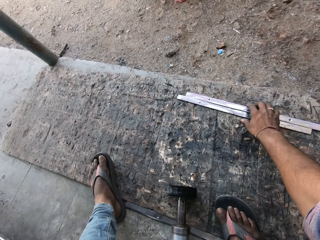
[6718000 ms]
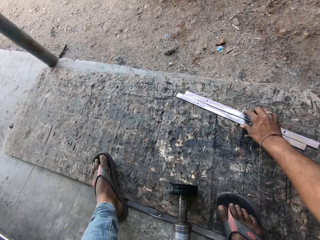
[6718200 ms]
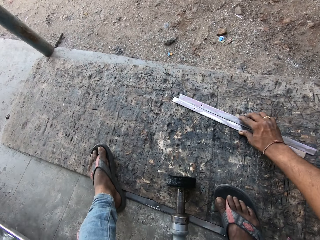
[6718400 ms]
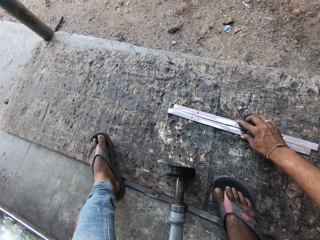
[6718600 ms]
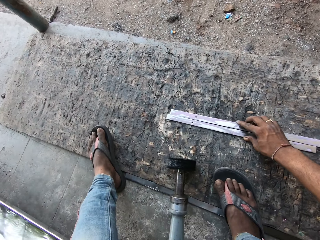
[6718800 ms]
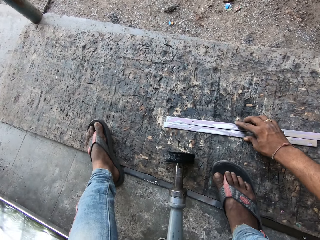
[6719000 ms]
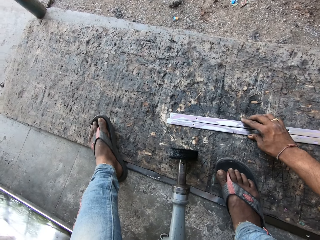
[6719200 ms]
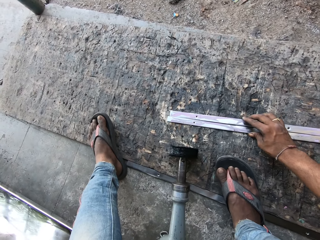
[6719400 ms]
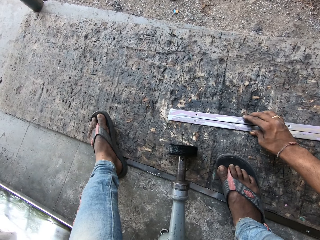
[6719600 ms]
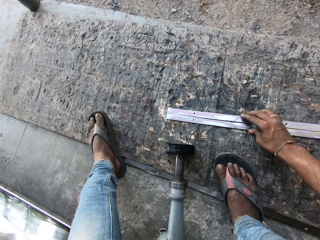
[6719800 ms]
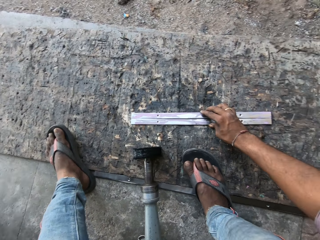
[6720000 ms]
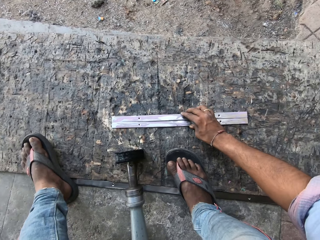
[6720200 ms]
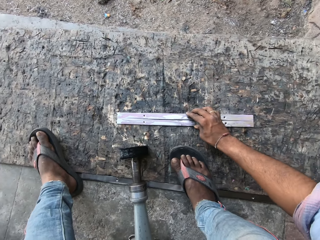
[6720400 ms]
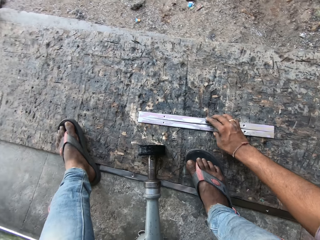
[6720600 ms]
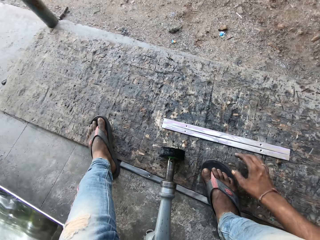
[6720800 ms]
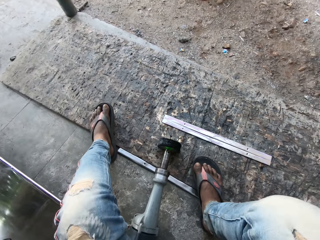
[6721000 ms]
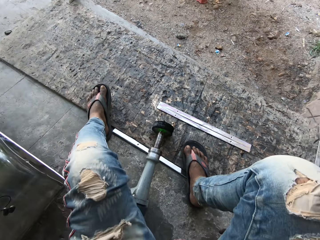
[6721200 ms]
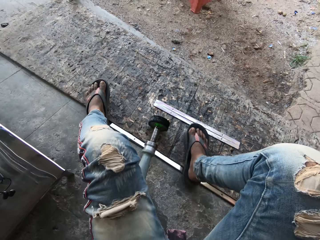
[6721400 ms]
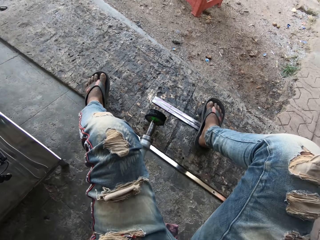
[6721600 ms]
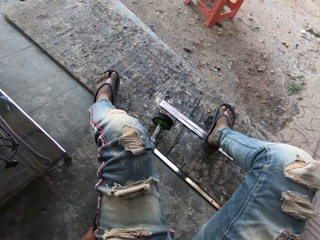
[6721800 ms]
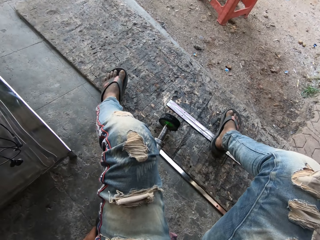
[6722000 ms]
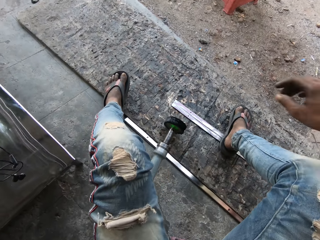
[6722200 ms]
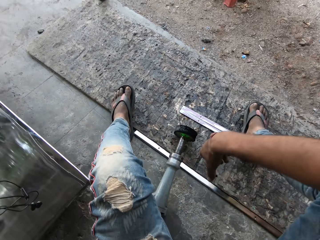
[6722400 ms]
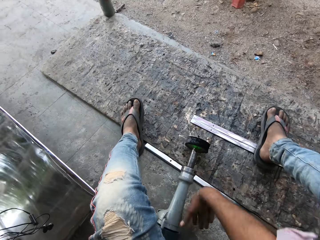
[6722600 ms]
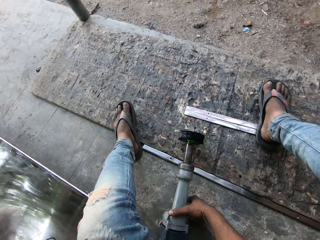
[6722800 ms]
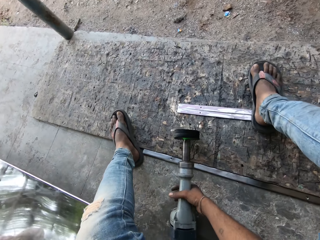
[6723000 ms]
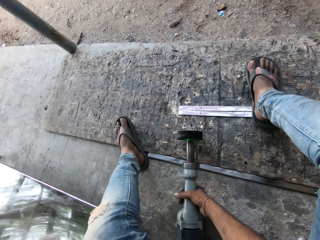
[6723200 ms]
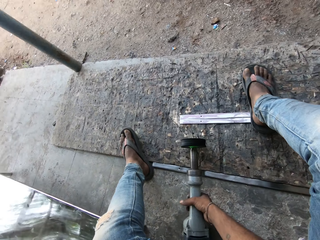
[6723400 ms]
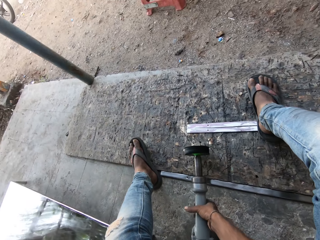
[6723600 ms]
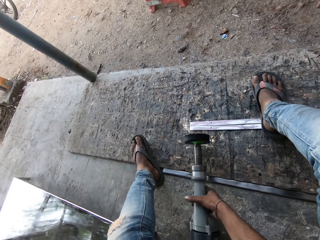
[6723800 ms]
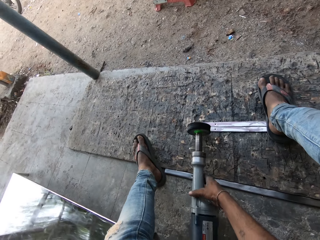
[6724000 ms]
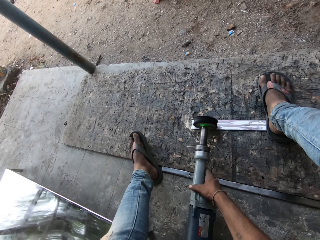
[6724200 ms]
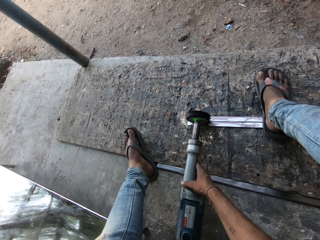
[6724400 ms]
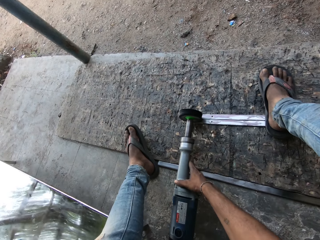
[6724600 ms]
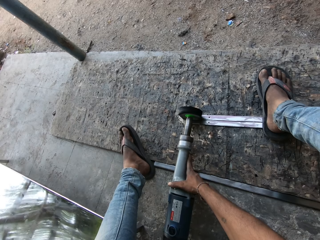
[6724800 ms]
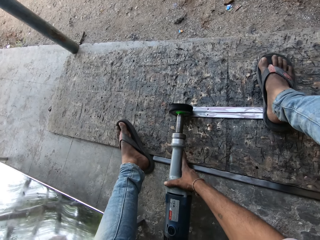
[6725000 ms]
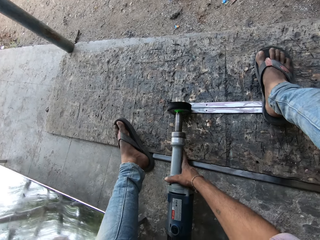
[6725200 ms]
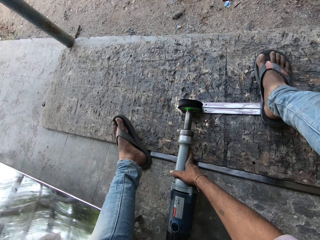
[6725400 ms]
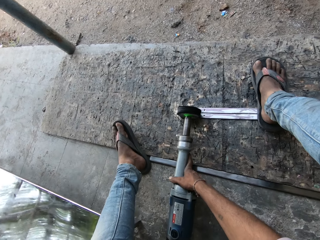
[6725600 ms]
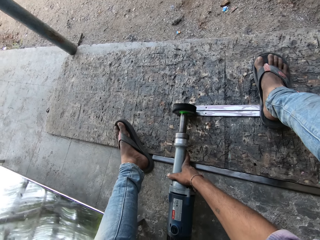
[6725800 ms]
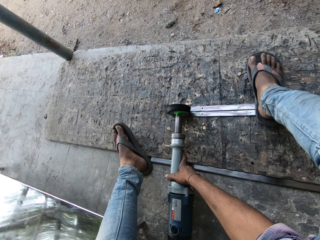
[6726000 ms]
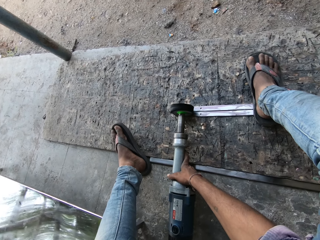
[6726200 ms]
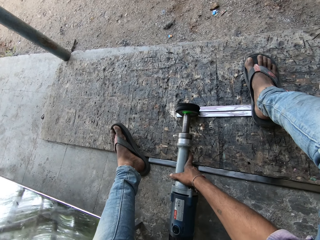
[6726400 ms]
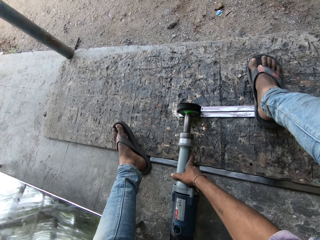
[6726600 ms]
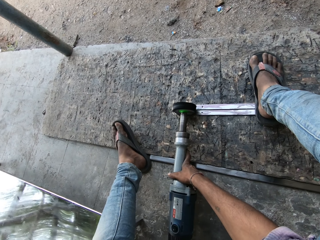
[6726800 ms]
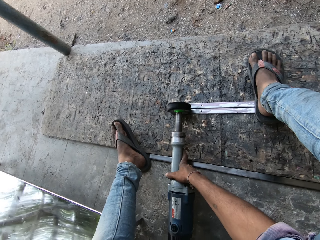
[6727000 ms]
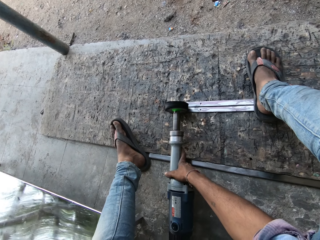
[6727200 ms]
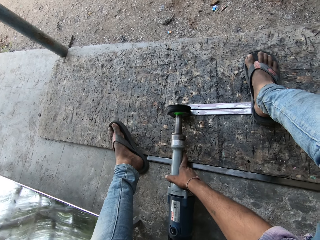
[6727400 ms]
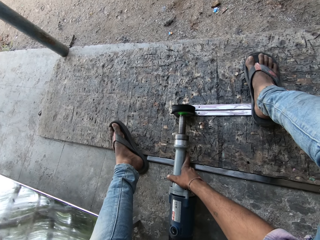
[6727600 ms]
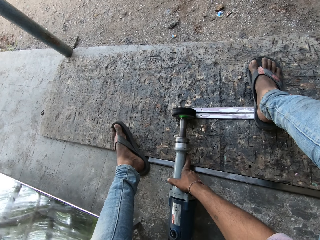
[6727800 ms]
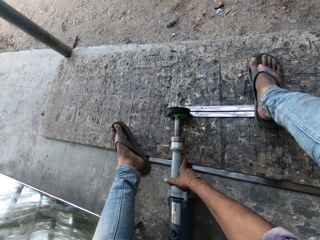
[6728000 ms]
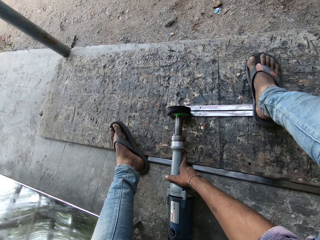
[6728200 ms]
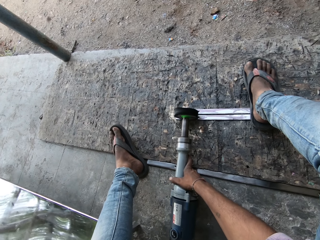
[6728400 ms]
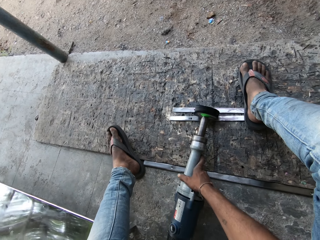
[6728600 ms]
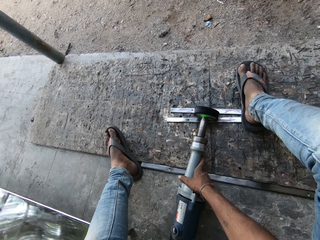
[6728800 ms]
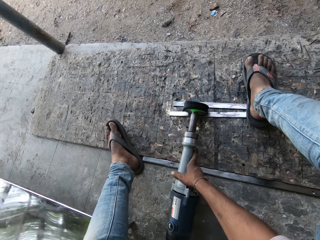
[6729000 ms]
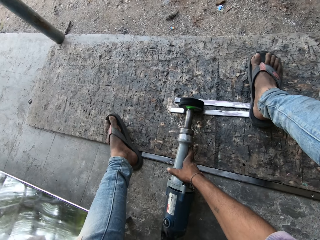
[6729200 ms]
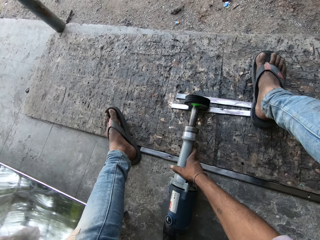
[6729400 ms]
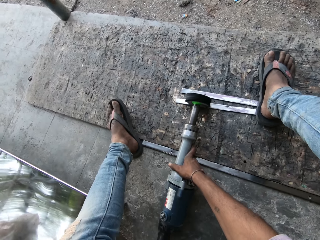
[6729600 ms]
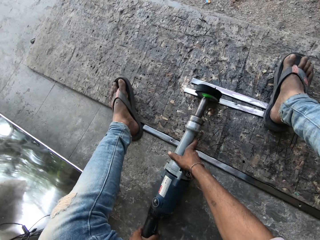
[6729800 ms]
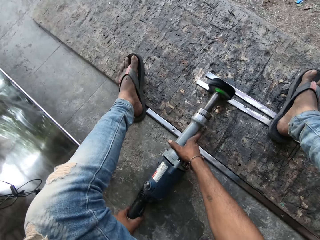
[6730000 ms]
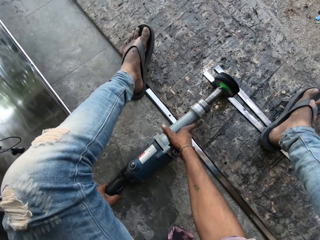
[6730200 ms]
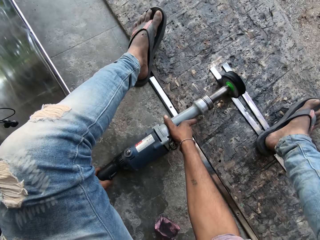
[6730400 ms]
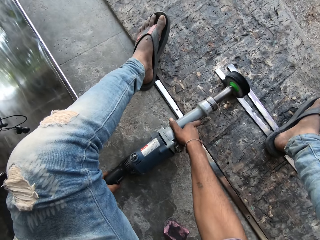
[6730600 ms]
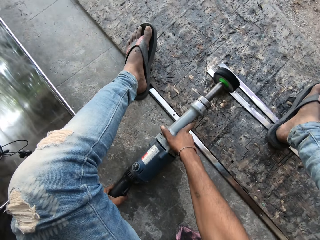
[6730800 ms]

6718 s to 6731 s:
The camera wearer moves the metal bar. They step on the metal bars. They pick up the polisher or welding tool. They smoothen the metal strips with the welding tool.
